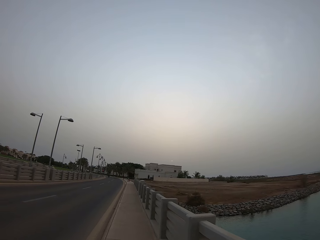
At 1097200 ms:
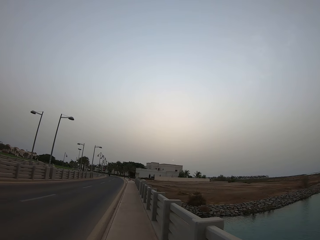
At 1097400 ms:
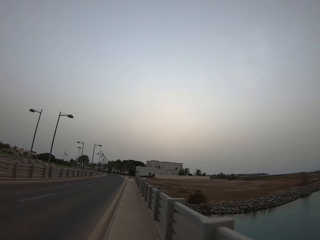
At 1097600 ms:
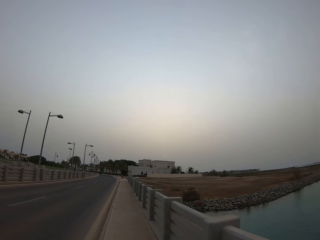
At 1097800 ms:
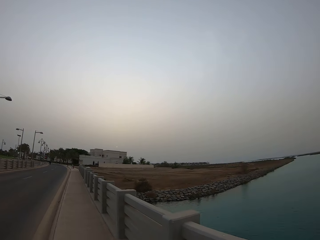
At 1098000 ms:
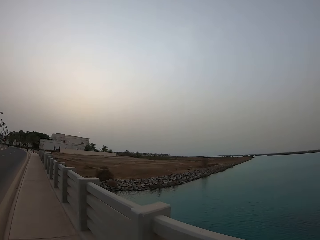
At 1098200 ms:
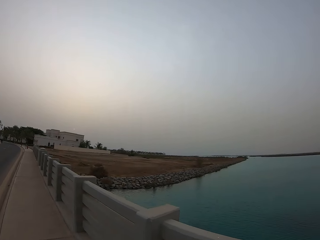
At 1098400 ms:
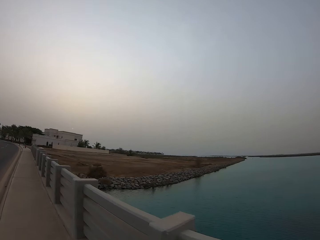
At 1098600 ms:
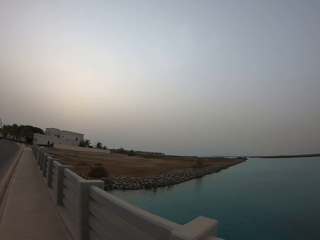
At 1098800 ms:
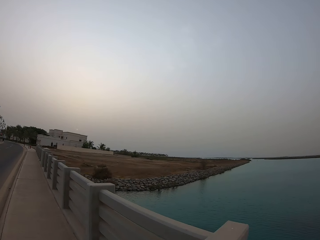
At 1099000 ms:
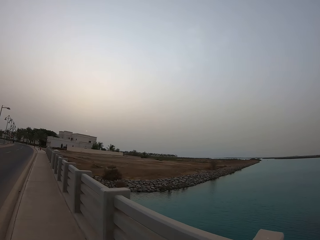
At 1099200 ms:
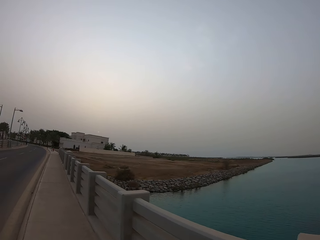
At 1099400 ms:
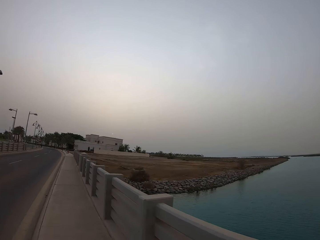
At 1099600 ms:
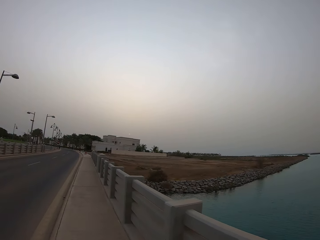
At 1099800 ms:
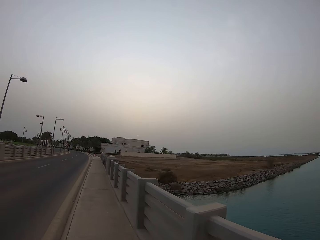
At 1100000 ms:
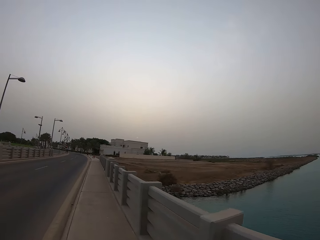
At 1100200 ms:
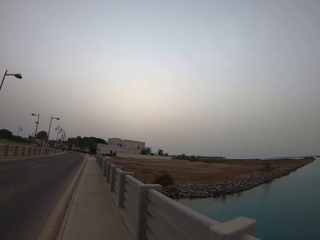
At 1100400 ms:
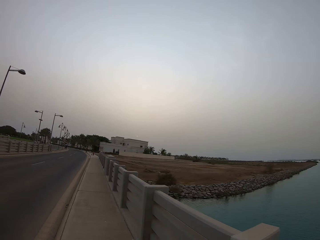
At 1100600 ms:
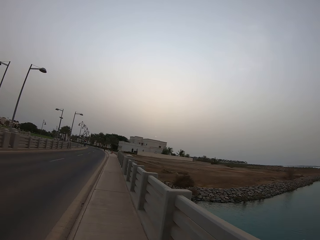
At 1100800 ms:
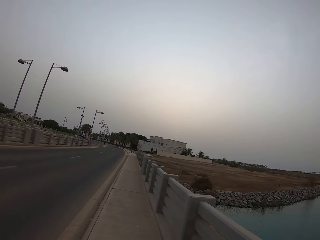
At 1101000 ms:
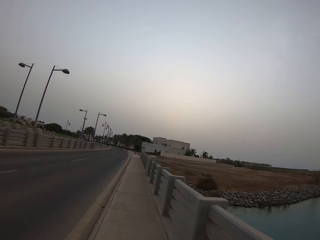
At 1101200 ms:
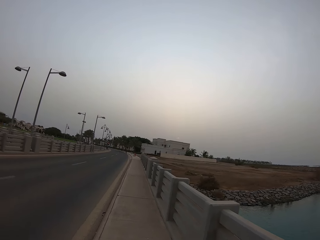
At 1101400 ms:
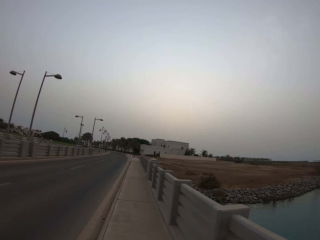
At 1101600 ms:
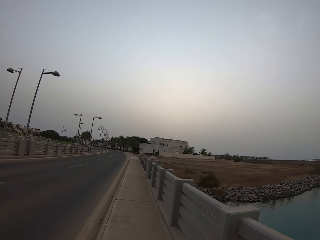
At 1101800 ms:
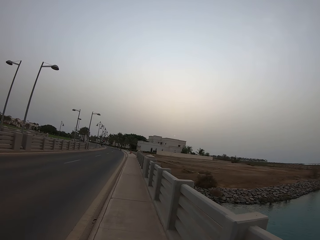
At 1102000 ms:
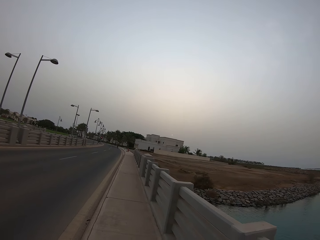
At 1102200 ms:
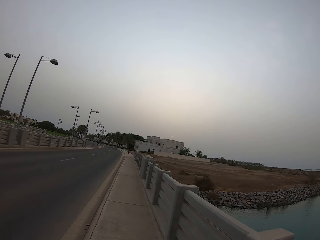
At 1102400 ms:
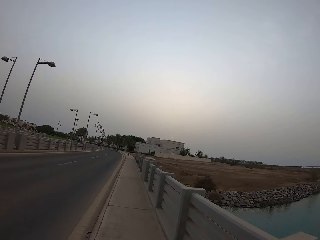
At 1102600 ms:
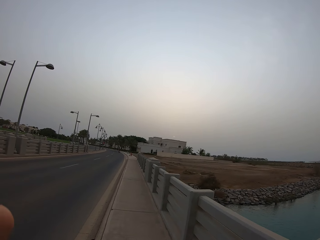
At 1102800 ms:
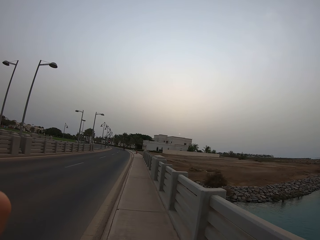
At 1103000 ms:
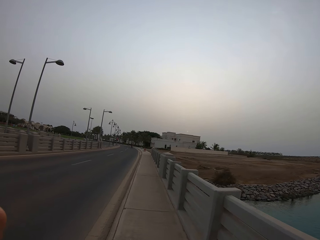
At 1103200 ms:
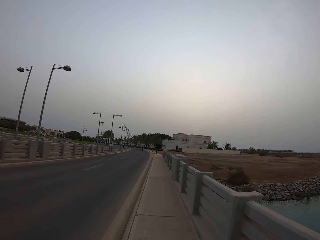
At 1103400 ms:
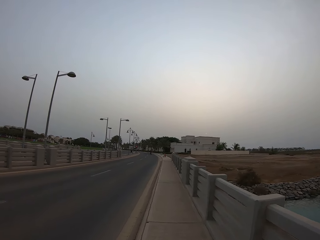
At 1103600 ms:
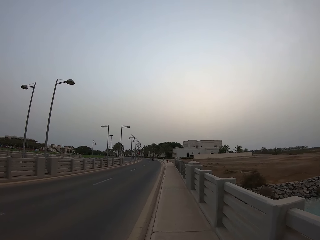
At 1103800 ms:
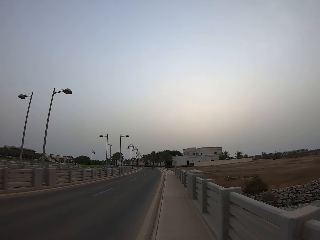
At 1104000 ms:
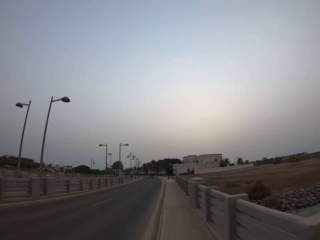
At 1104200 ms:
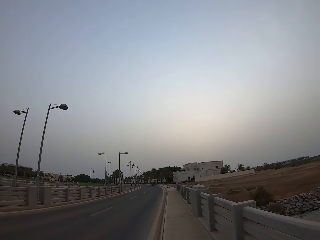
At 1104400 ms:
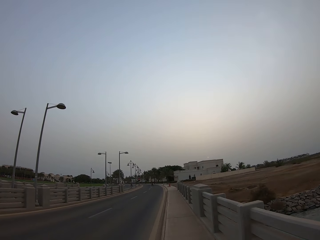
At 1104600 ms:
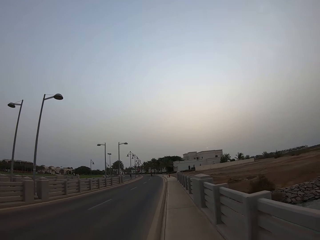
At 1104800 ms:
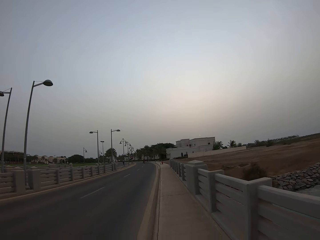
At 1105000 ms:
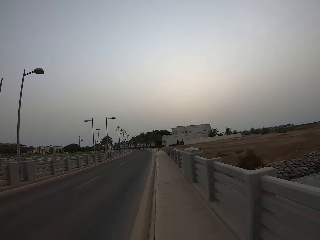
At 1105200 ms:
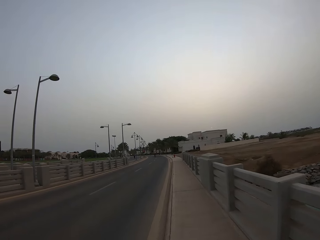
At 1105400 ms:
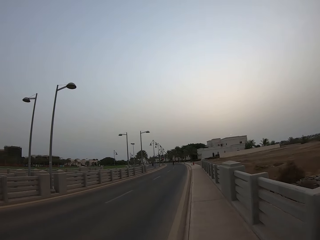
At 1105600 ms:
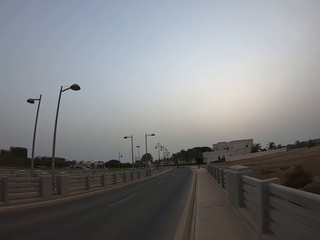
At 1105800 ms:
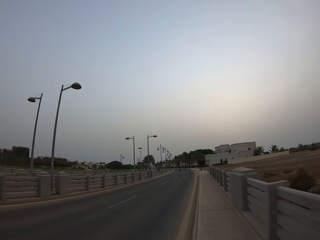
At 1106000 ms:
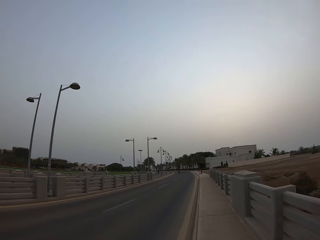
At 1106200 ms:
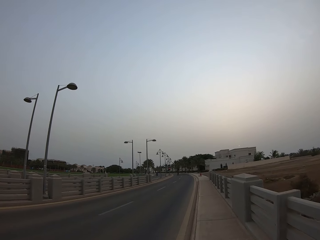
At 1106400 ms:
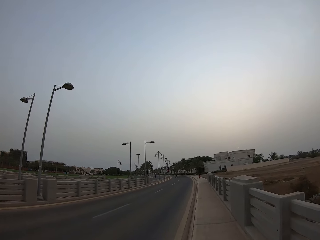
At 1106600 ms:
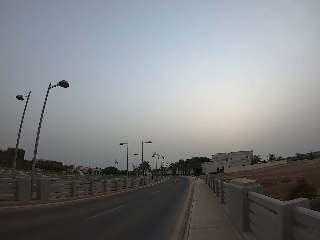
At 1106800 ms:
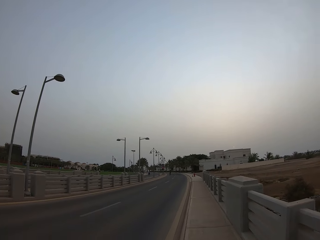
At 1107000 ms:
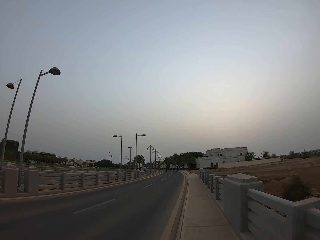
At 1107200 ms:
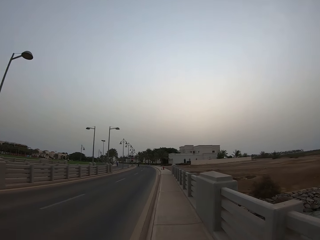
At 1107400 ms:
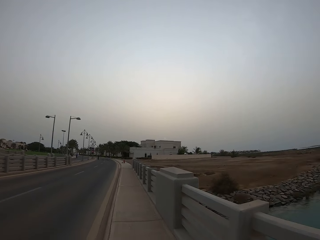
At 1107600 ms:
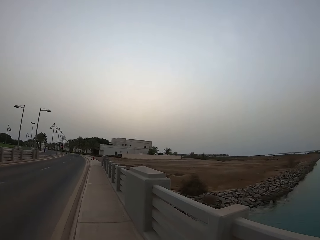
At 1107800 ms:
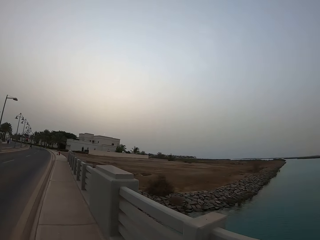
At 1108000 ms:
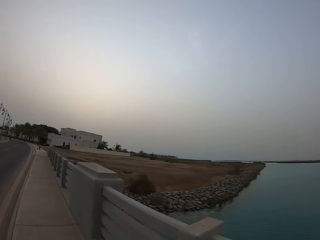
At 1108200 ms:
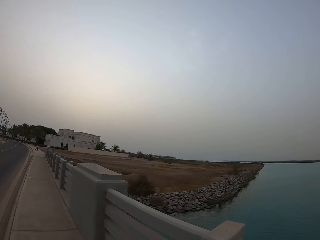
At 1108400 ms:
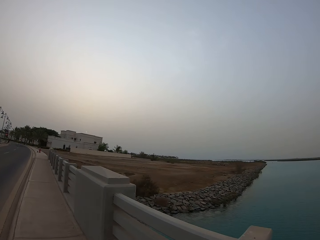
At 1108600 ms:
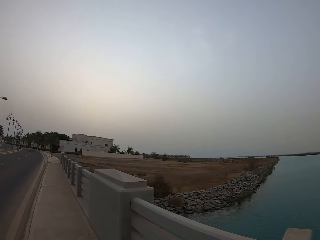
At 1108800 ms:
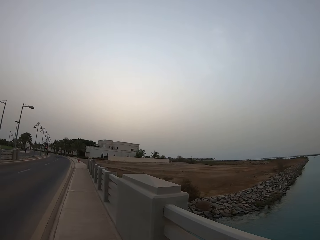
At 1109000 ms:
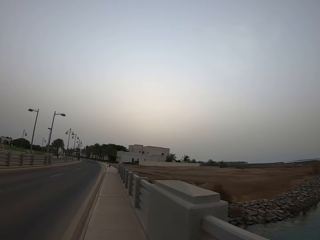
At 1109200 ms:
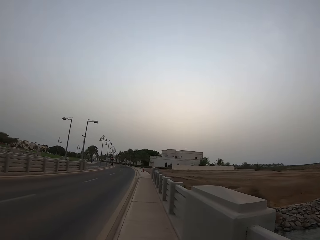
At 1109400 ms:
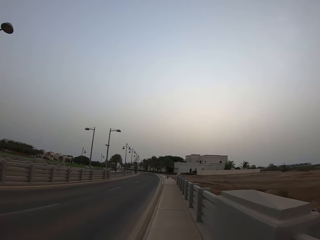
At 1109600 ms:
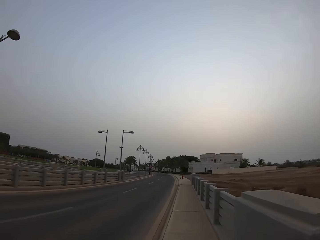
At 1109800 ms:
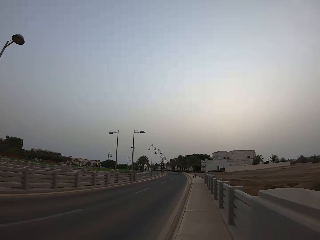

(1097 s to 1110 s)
The camera wearer looks on the river. They walk along the road.

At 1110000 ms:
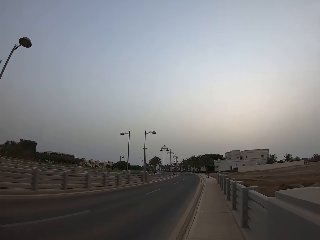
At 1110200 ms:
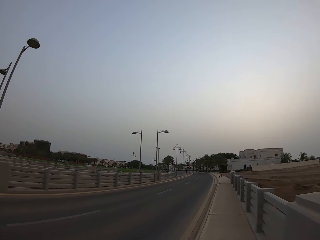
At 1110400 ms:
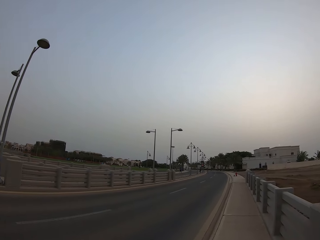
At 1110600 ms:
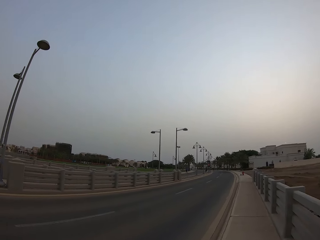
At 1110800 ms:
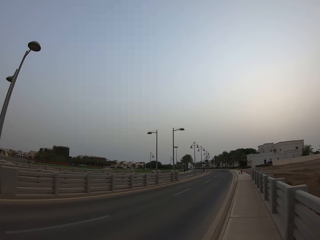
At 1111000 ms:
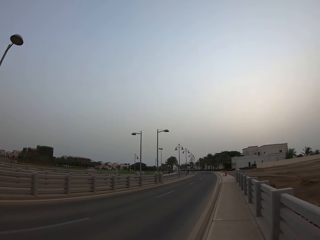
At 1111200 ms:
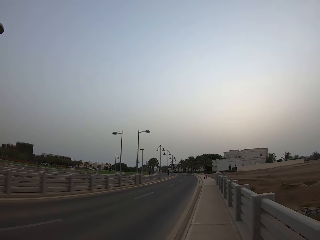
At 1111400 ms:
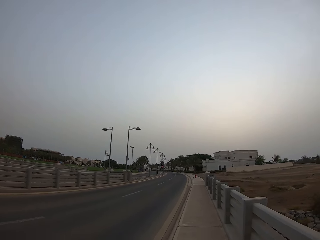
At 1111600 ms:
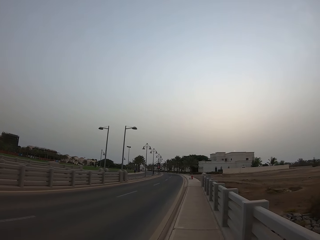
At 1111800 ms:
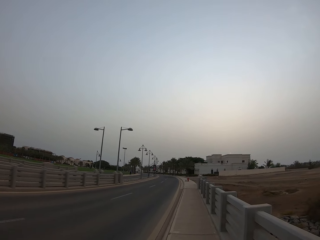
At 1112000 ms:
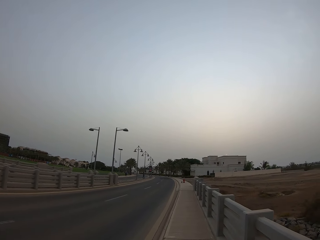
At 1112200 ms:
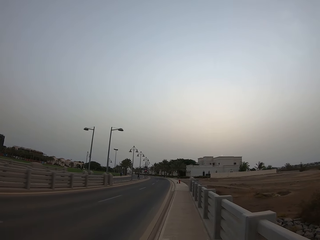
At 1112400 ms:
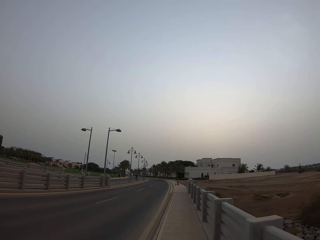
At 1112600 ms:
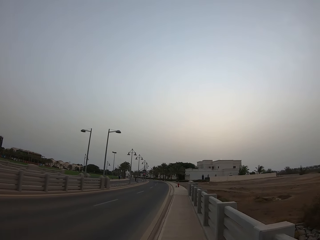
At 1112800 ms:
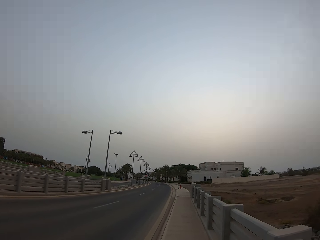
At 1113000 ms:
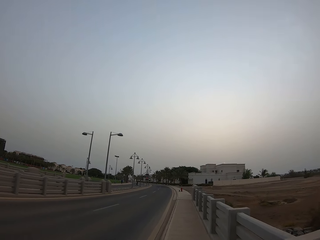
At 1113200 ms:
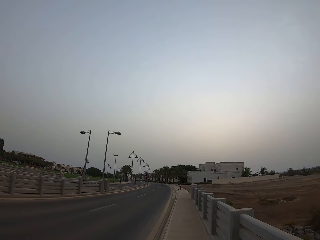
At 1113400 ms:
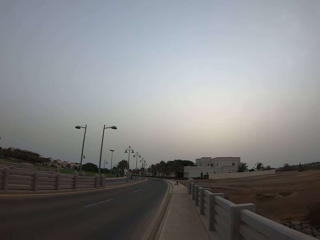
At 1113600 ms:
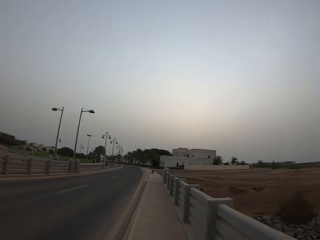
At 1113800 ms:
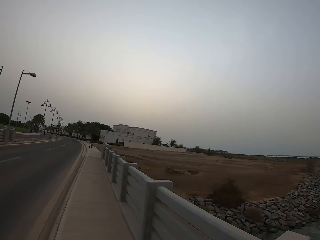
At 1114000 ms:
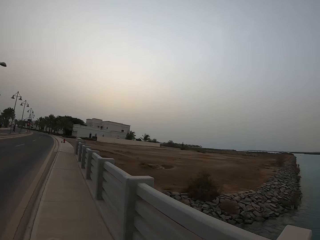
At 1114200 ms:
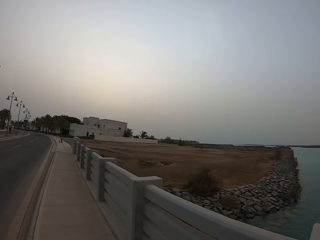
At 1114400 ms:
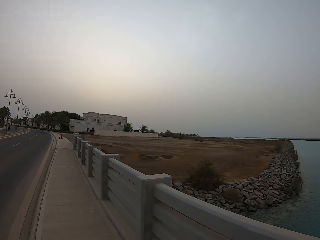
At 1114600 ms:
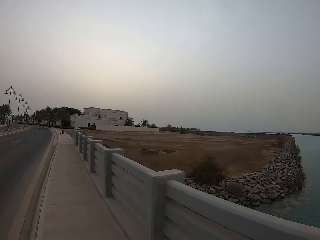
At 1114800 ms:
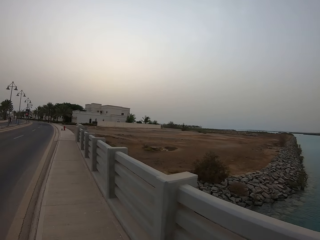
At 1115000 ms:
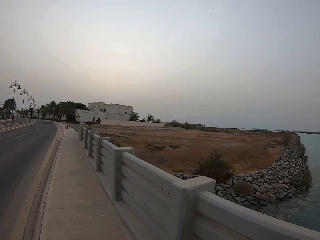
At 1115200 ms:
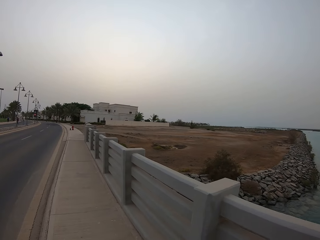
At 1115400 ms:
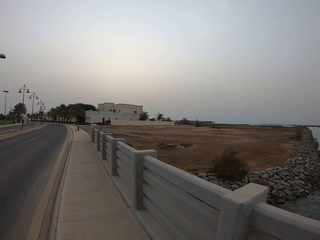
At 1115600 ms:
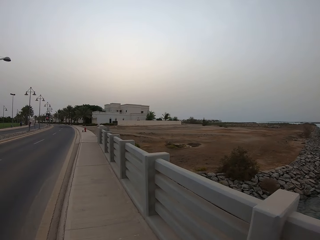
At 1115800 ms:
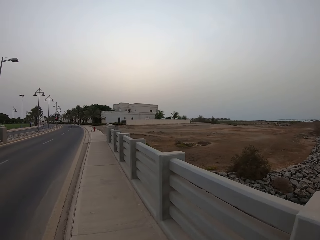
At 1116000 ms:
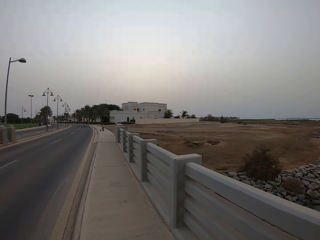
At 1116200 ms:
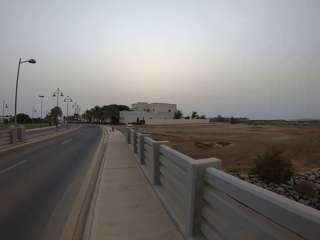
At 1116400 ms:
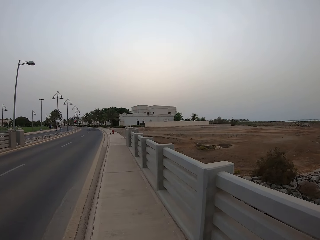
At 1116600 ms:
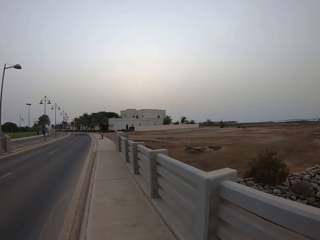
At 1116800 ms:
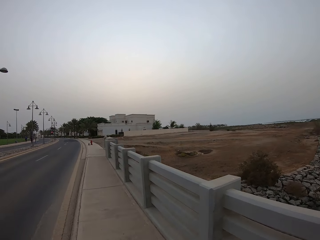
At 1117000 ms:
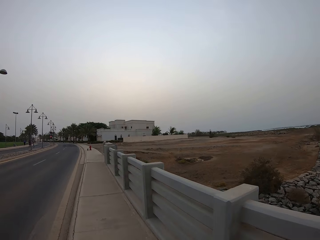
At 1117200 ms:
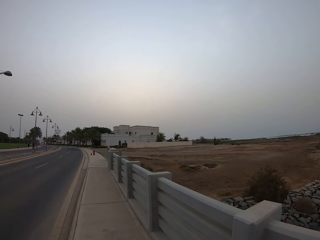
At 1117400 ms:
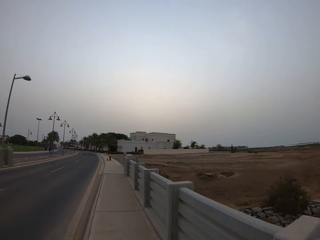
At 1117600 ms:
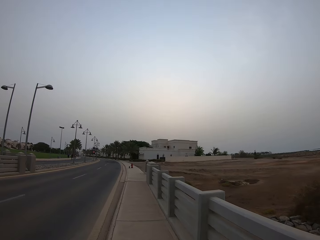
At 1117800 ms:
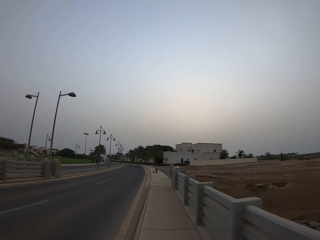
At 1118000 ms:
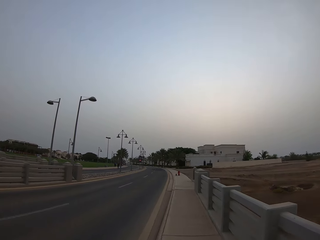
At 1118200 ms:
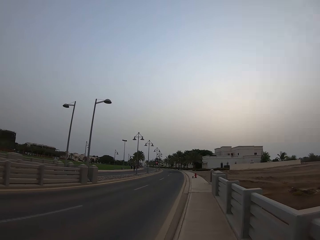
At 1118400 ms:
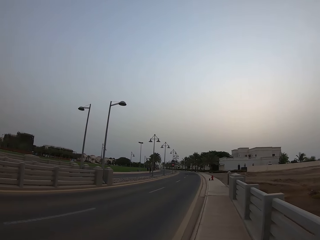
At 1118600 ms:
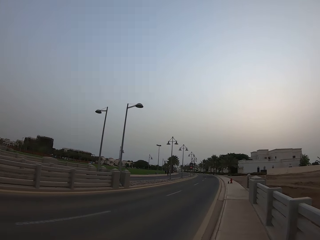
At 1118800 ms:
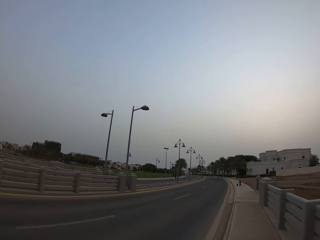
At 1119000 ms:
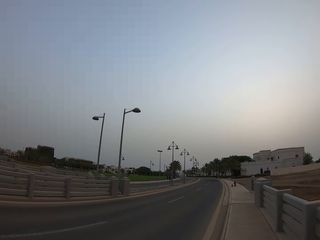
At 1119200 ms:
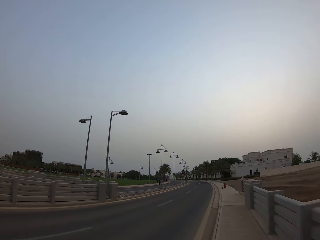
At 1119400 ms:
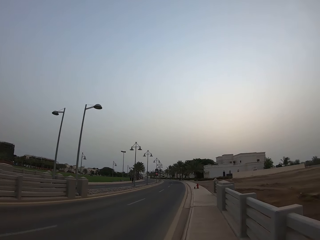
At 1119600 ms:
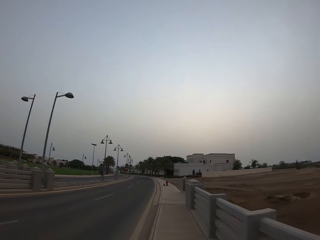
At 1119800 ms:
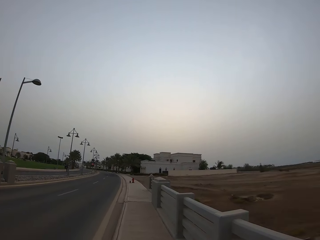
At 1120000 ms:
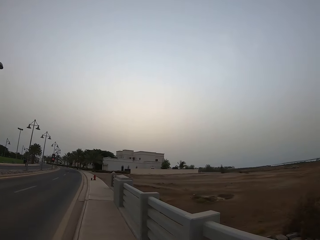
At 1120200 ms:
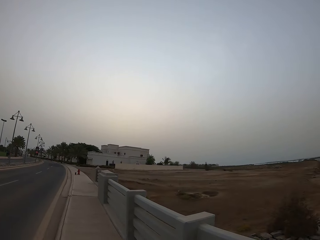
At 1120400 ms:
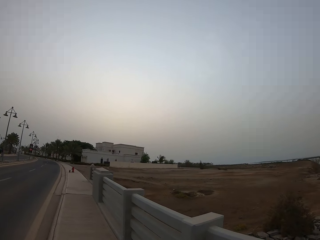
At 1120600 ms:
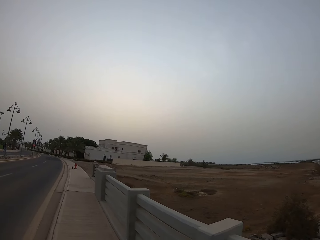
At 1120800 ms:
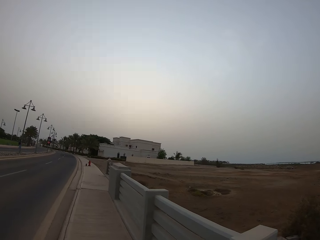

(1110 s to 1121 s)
The camera wearer looks at the lights.
